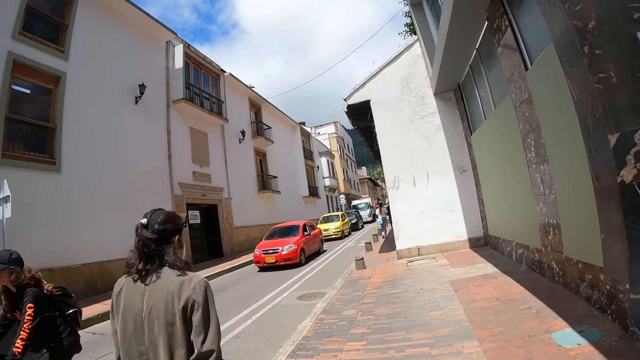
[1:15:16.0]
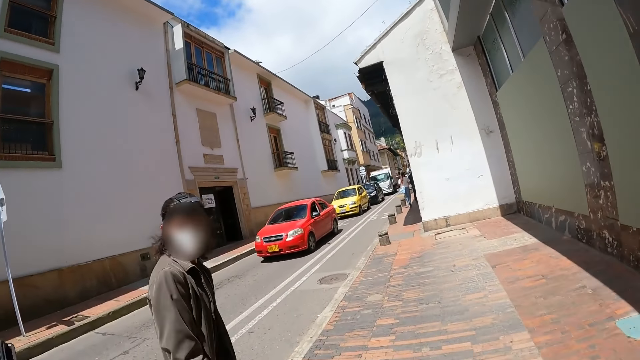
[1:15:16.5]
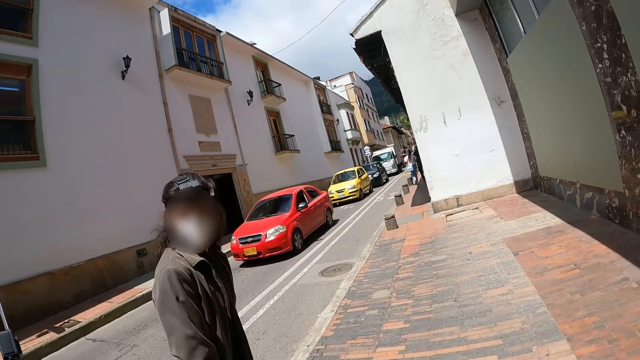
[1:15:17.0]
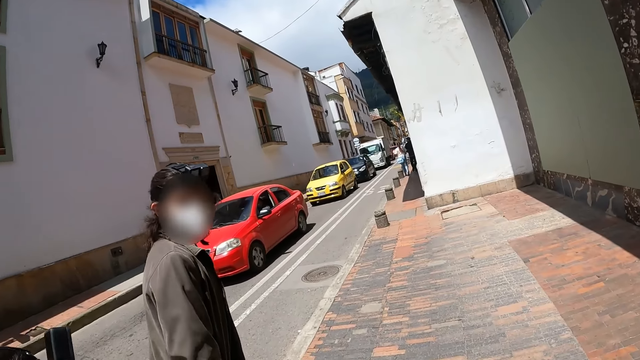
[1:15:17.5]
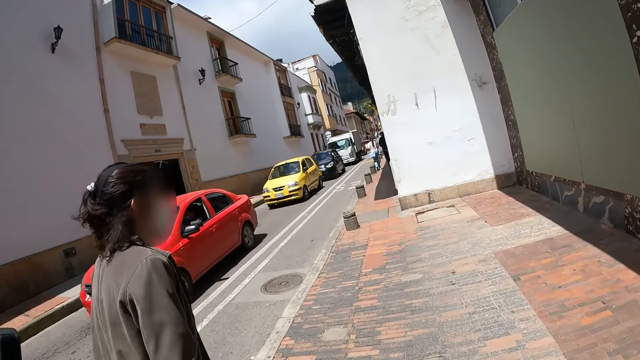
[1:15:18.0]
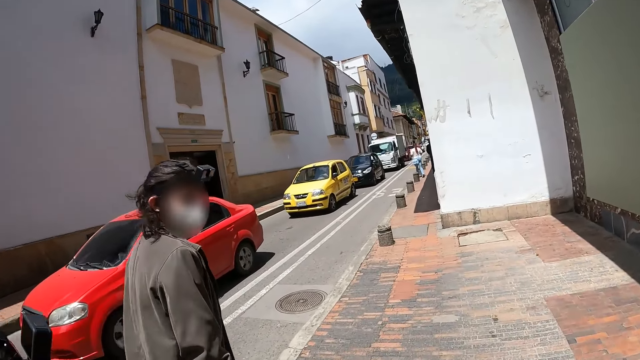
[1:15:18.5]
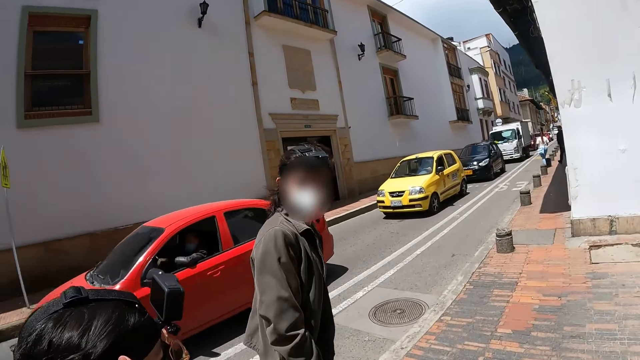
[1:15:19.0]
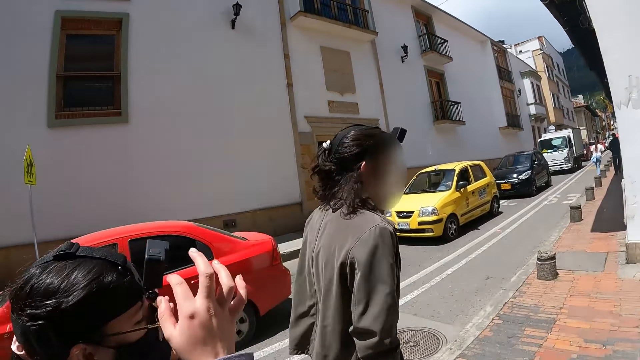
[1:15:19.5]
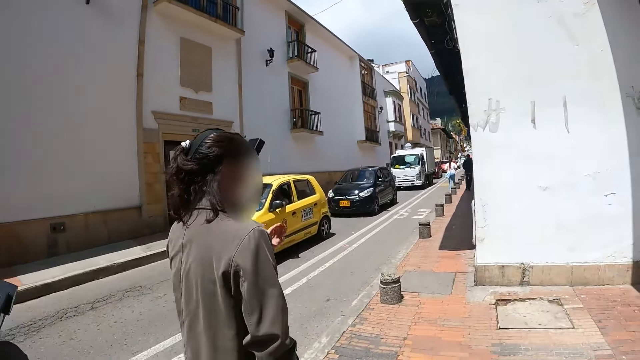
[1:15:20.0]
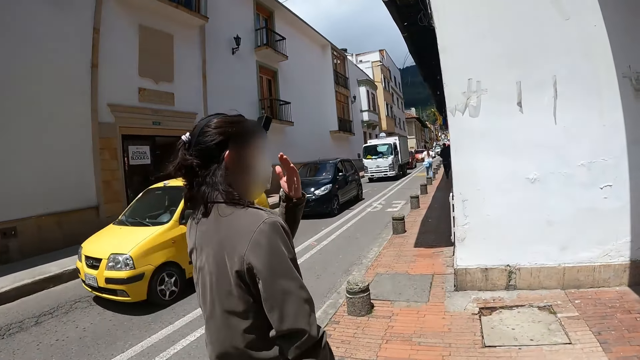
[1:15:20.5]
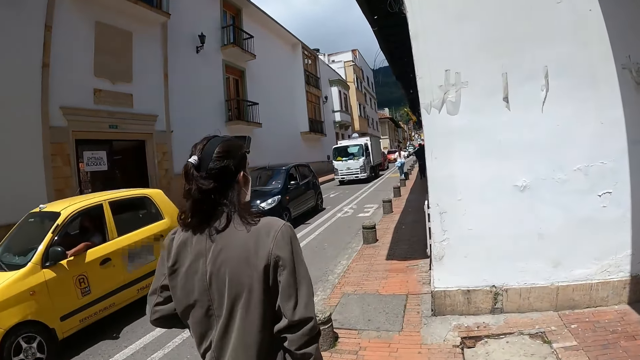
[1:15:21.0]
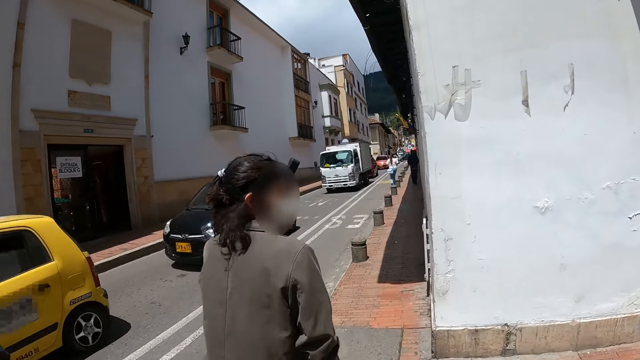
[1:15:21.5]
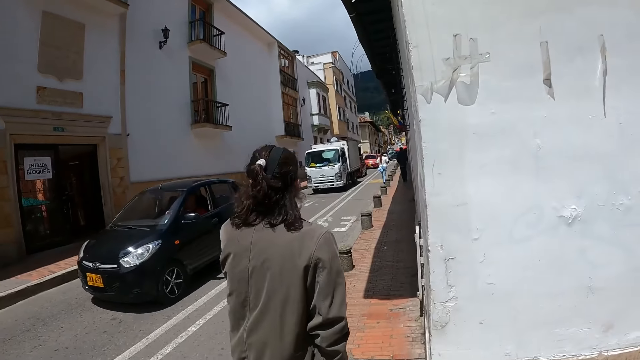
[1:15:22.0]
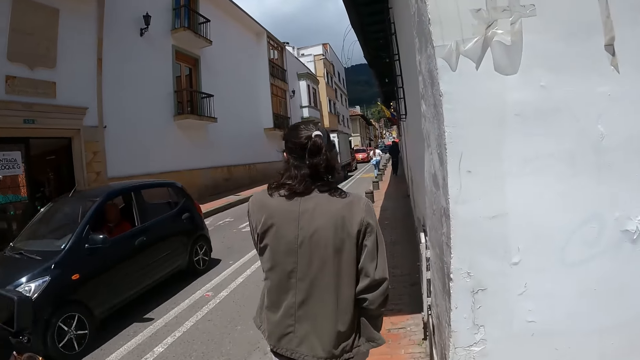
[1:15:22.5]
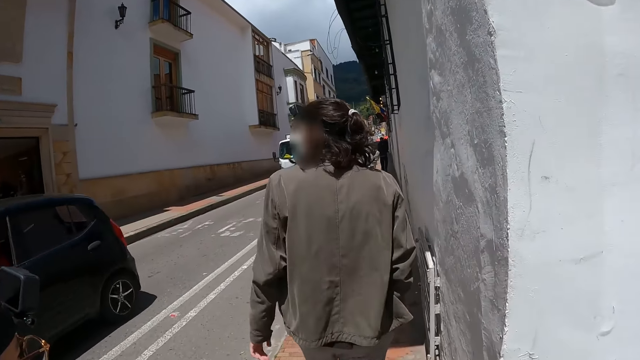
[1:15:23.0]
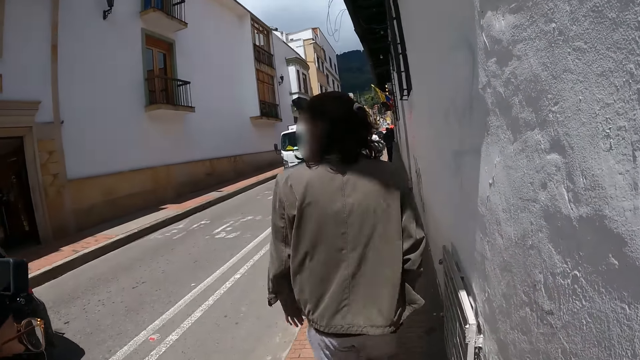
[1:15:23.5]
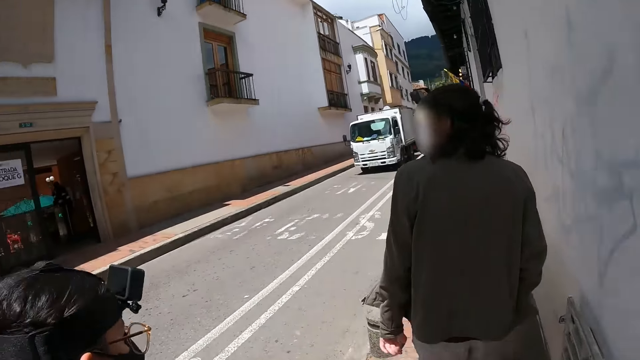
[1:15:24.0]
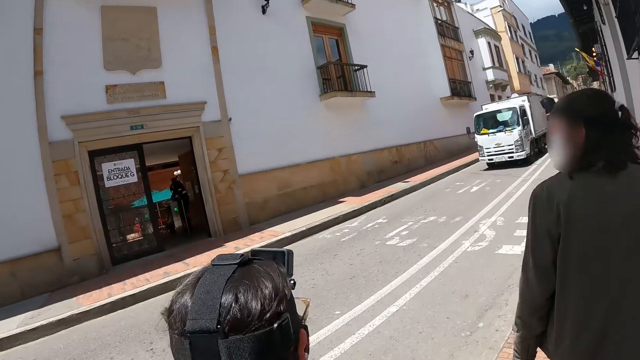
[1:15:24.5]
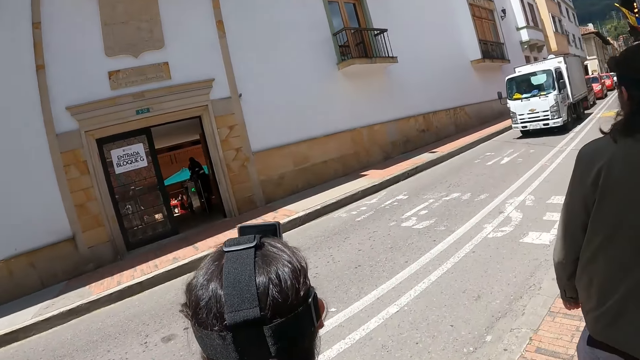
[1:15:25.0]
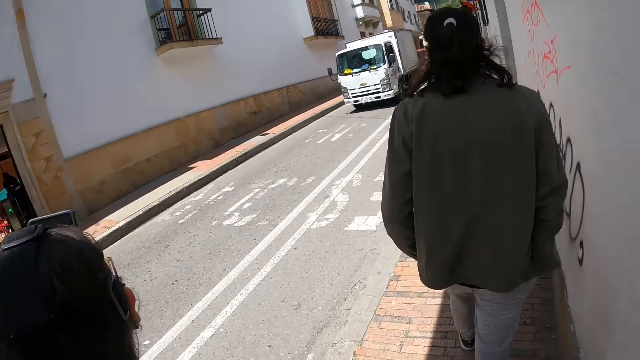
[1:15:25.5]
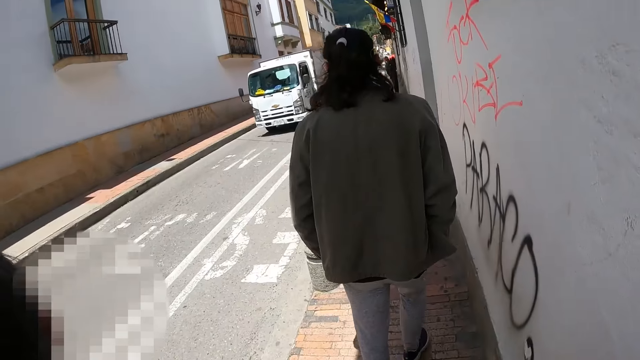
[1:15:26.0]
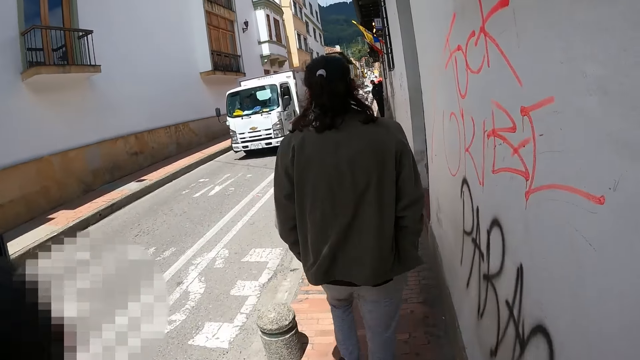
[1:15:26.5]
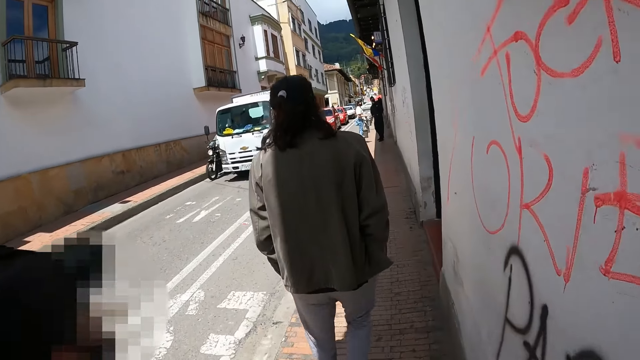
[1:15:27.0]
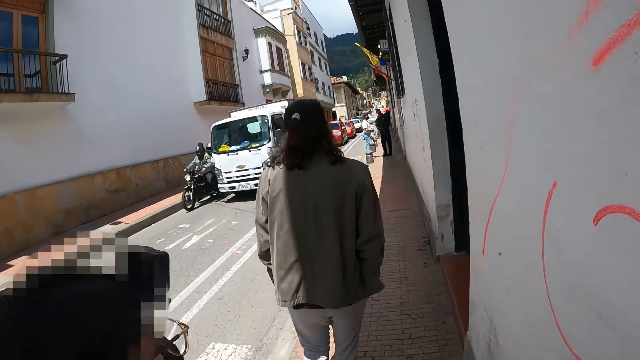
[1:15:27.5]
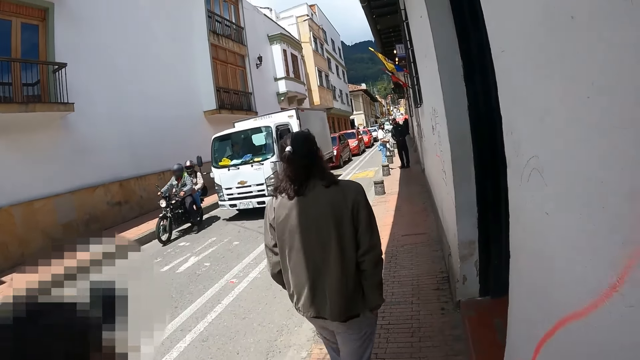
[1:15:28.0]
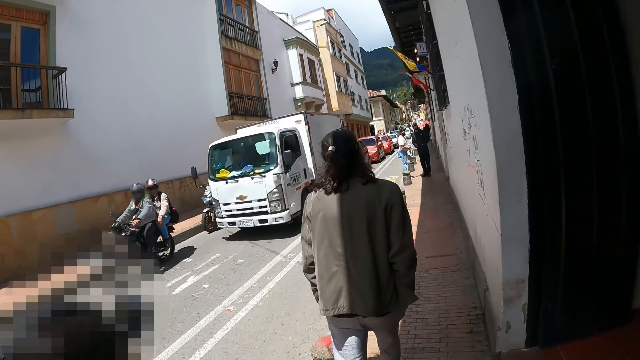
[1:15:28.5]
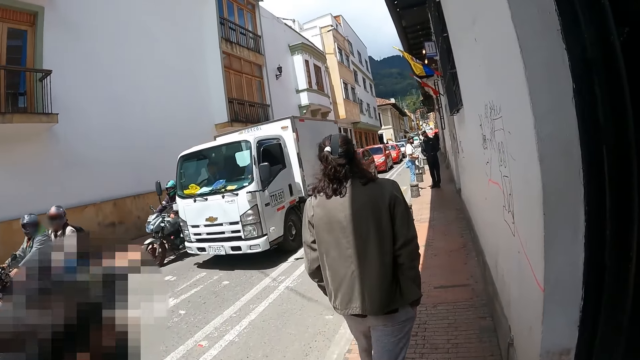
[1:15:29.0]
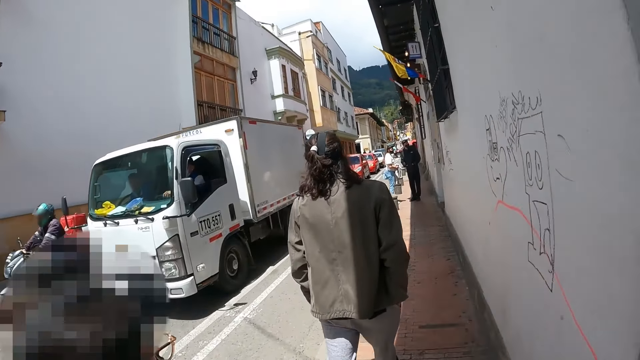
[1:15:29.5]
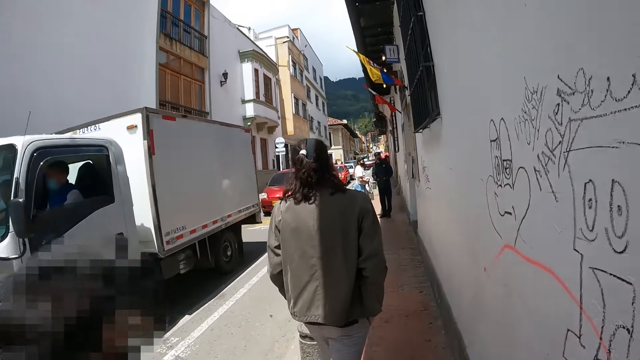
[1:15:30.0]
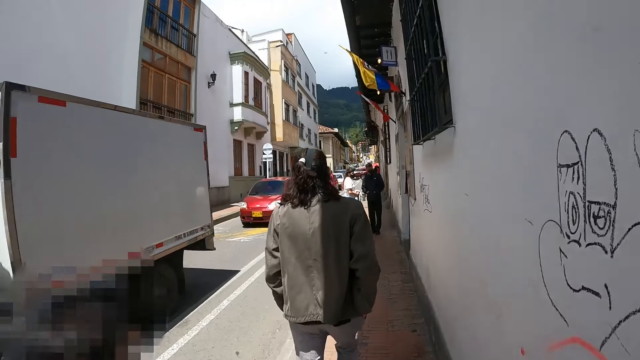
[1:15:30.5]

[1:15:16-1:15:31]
The camera wearer walks around the pavement. They look around. They walk around the pavement.

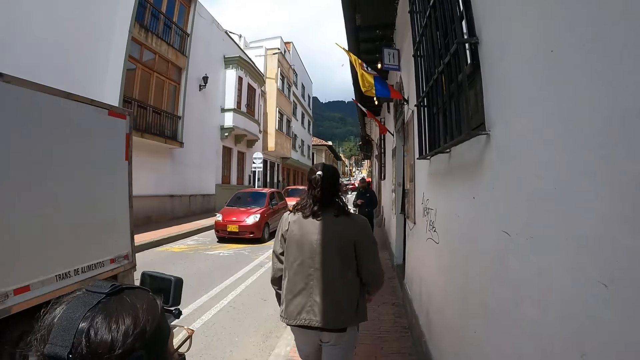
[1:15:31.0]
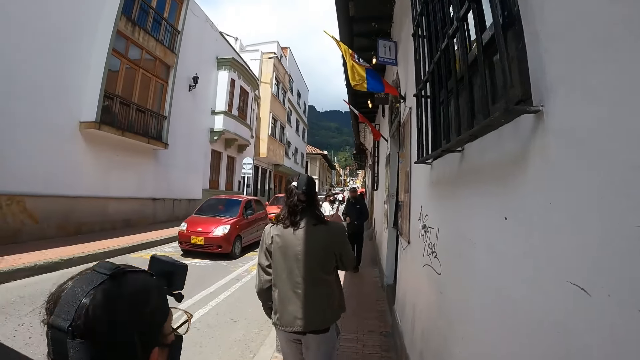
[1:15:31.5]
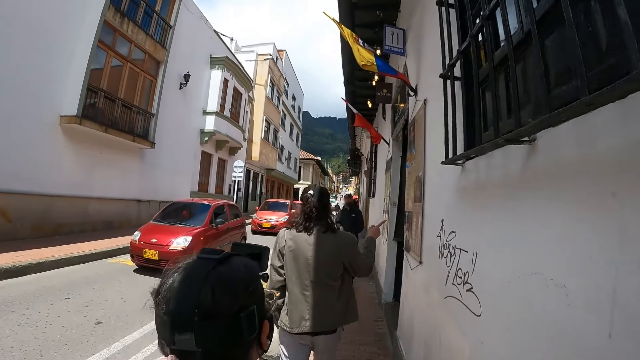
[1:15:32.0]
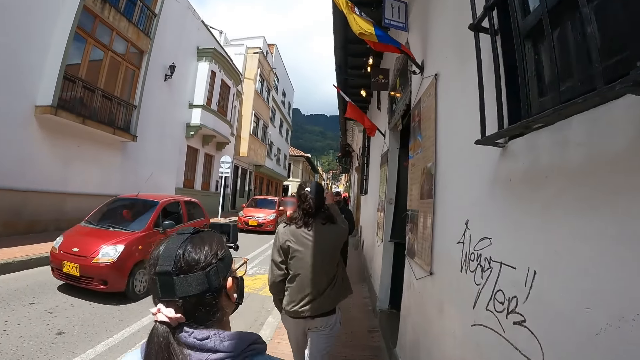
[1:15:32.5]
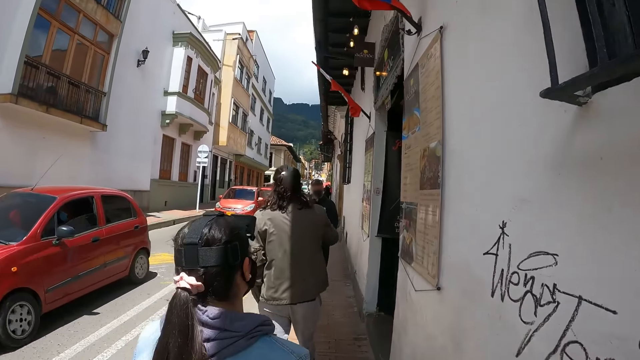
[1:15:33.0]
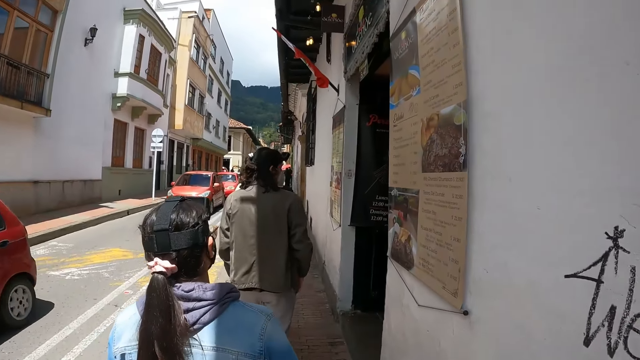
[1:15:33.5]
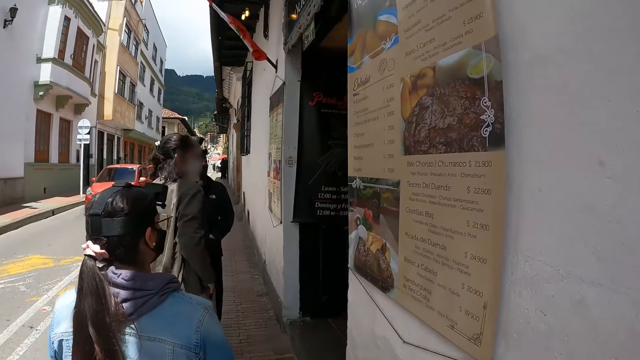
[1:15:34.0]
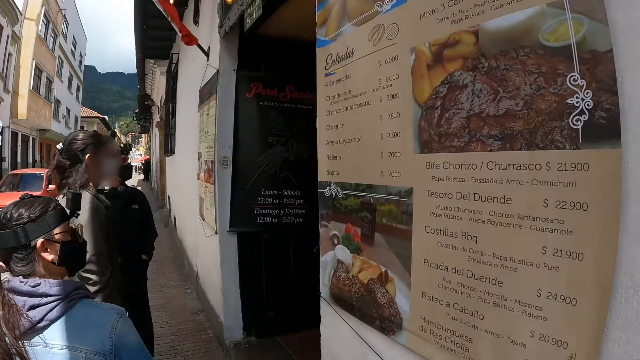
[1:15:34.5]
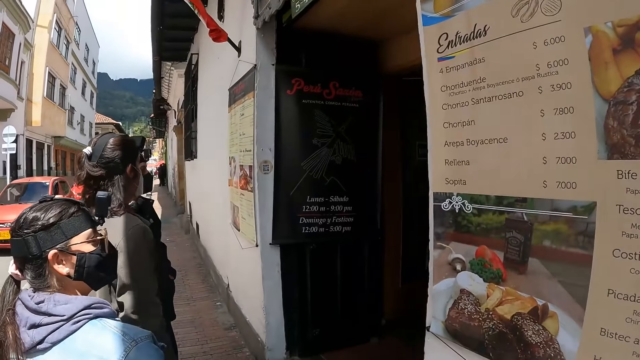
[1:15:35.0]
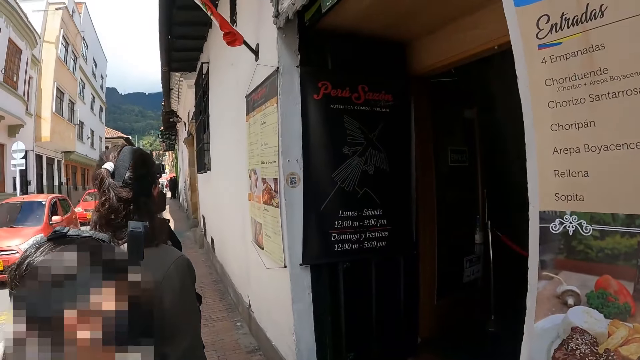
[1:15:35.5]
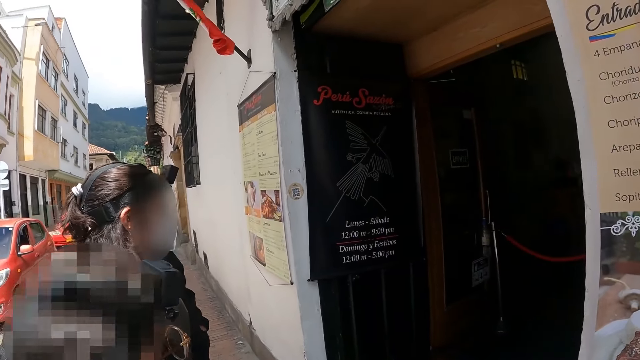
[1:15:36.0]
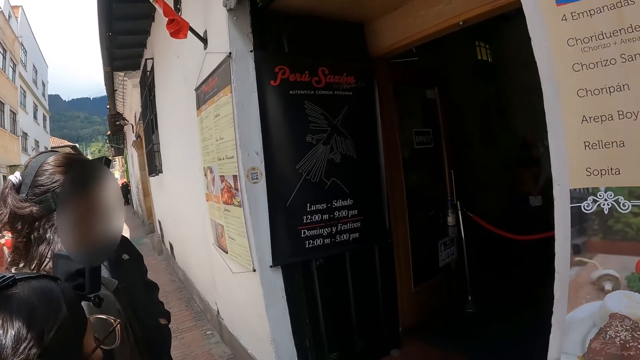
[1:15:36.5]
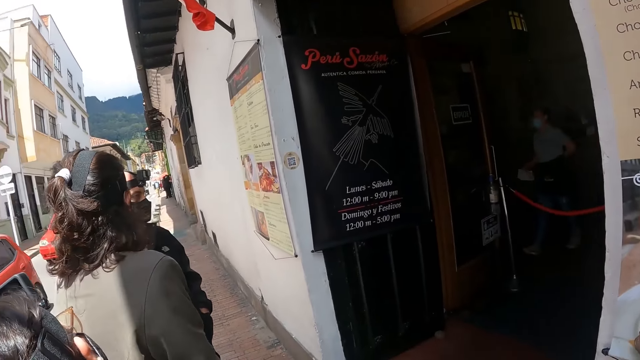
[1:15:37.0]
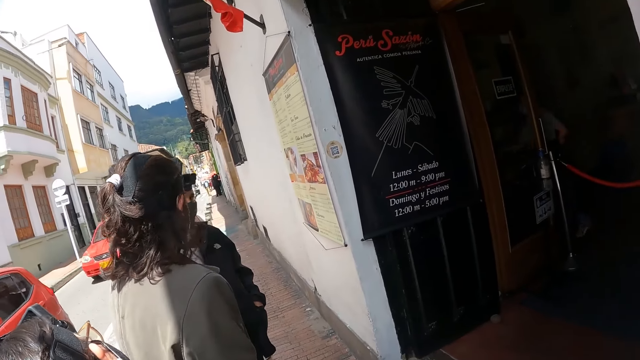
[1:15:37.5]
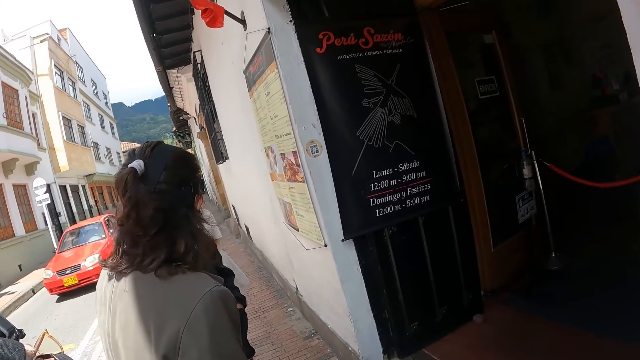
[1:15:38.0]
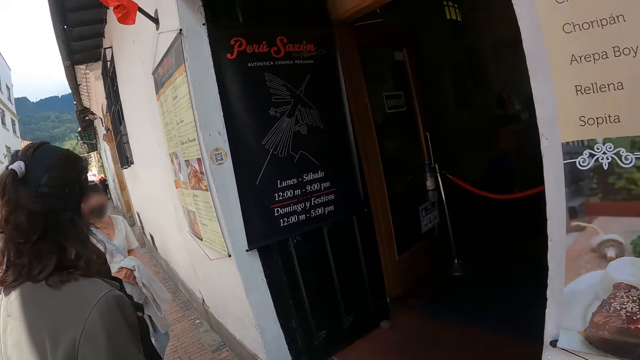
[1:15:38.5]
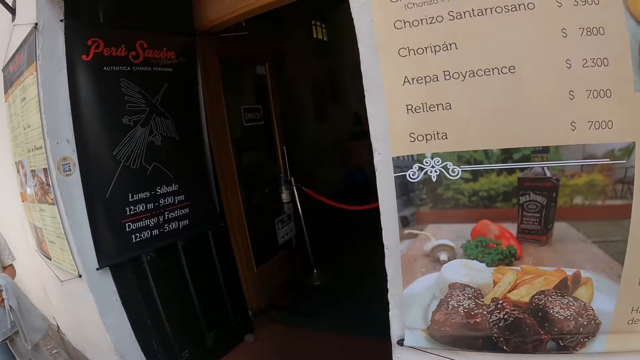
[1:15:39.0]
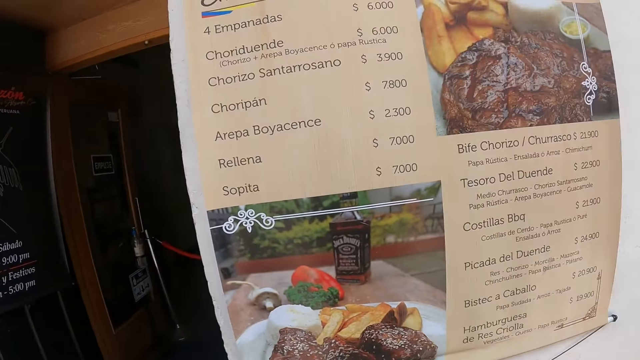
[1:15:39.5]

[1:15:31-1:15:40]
A man gestures. The camera wearer looks around.
